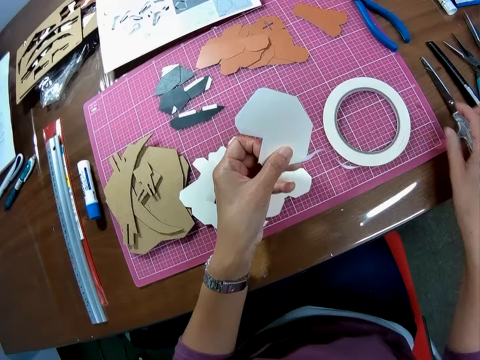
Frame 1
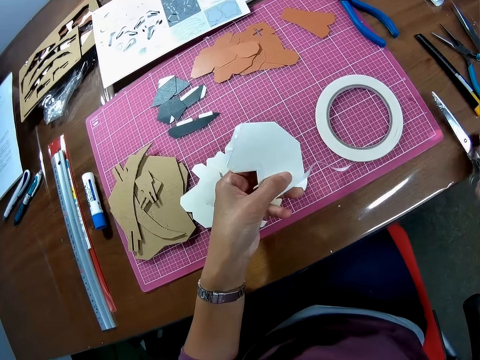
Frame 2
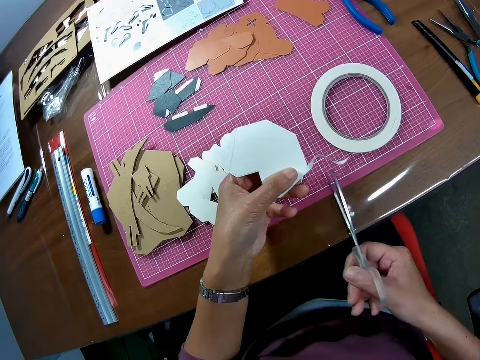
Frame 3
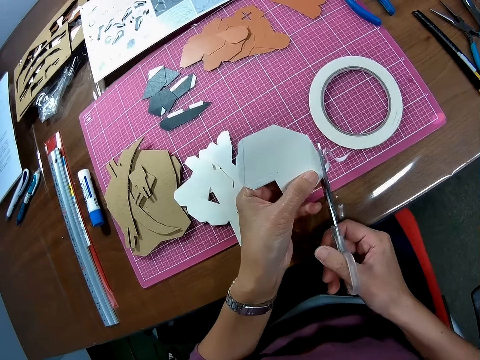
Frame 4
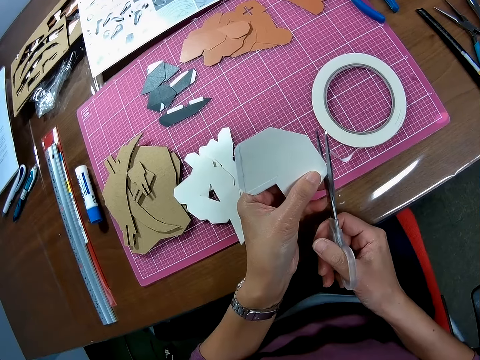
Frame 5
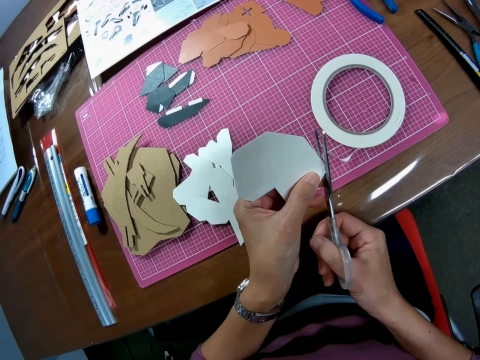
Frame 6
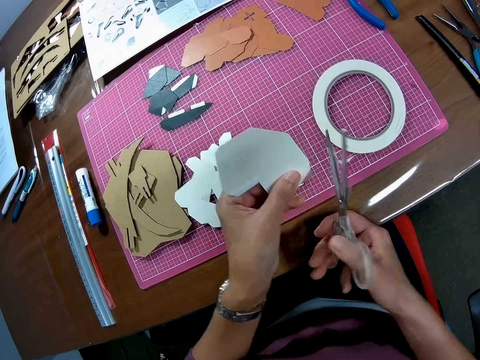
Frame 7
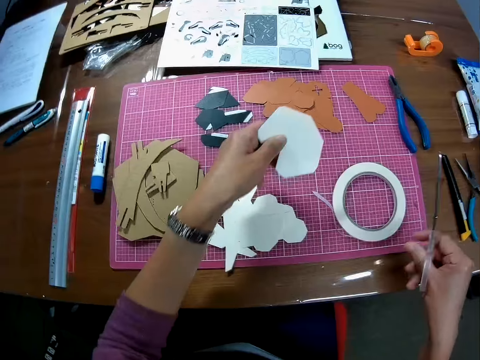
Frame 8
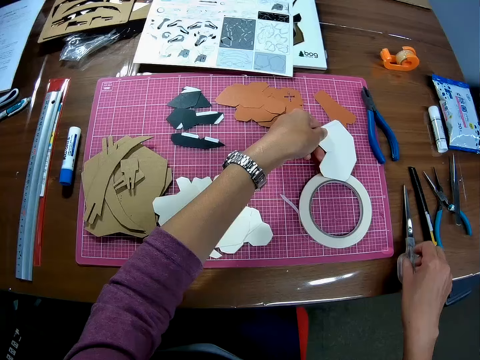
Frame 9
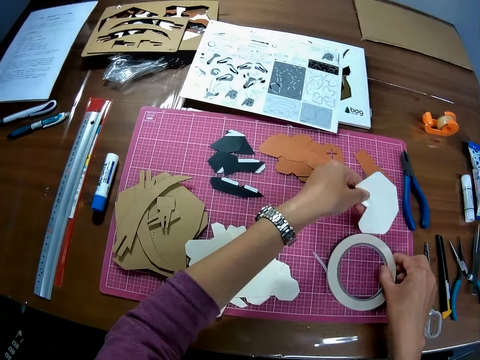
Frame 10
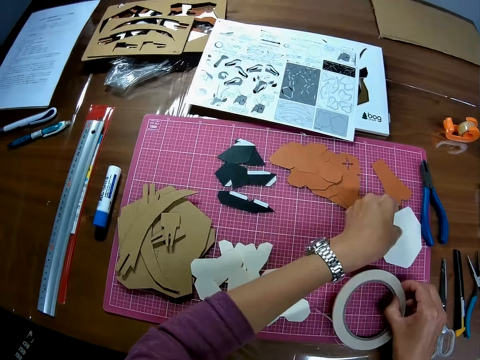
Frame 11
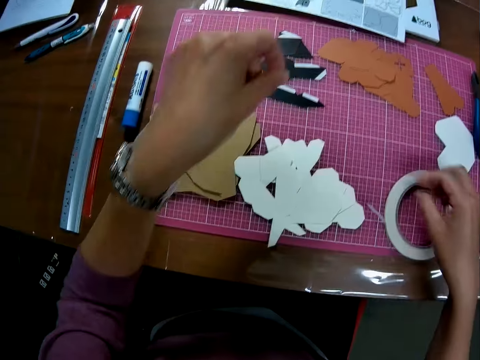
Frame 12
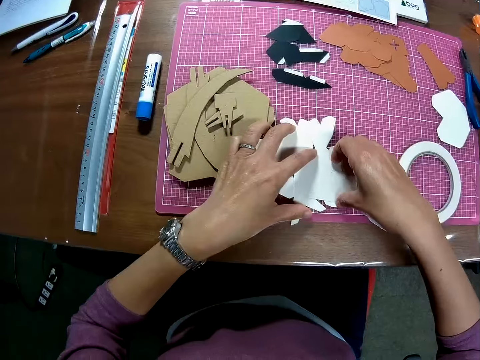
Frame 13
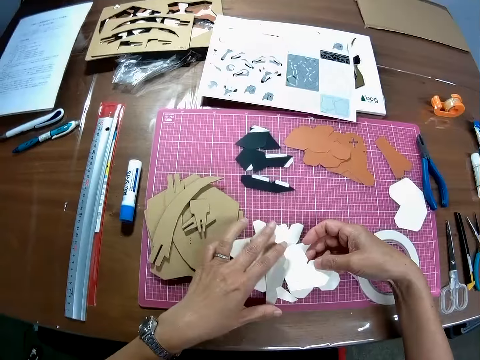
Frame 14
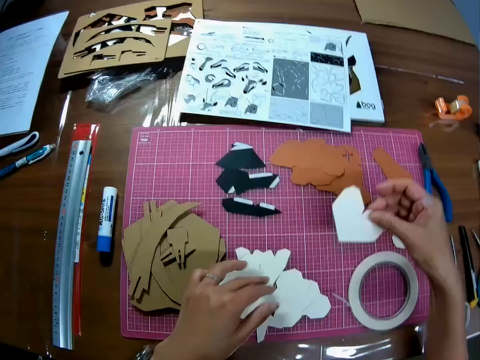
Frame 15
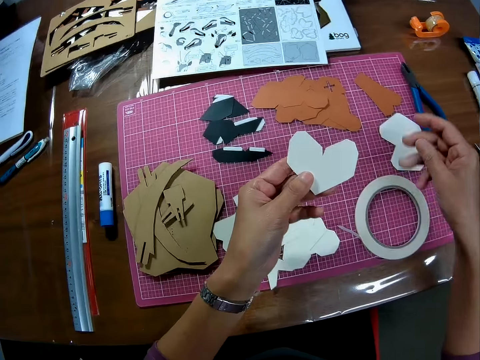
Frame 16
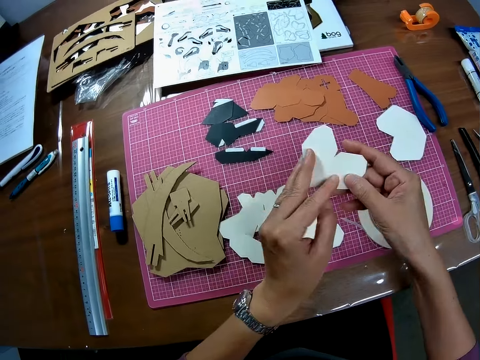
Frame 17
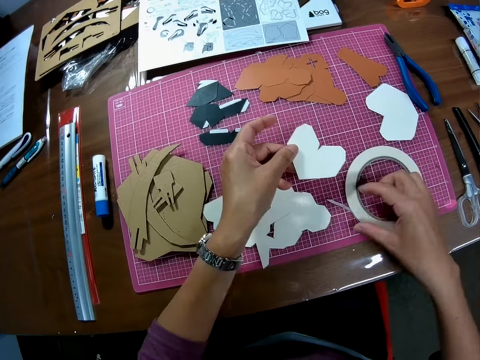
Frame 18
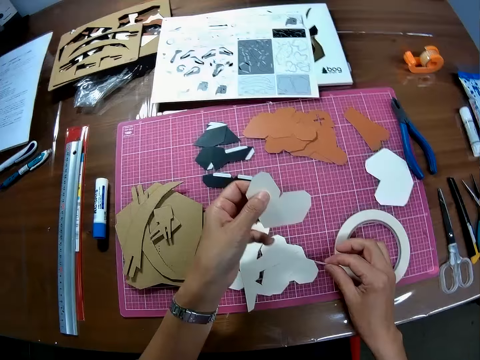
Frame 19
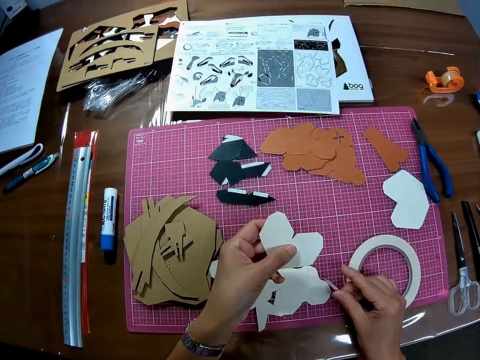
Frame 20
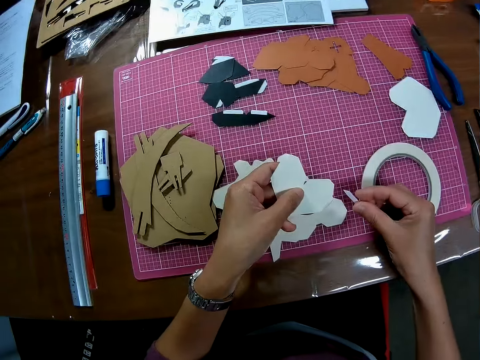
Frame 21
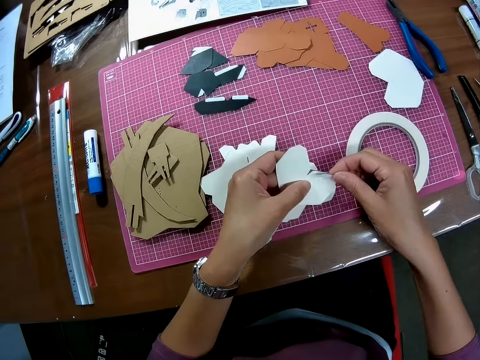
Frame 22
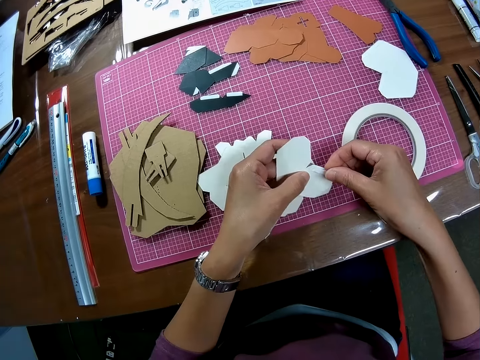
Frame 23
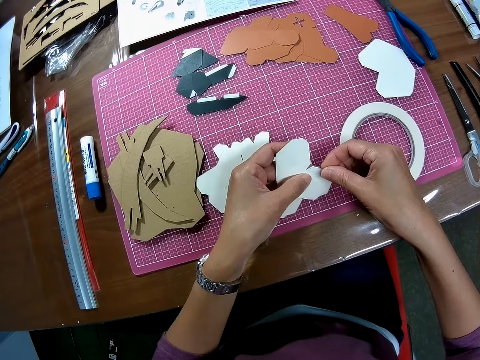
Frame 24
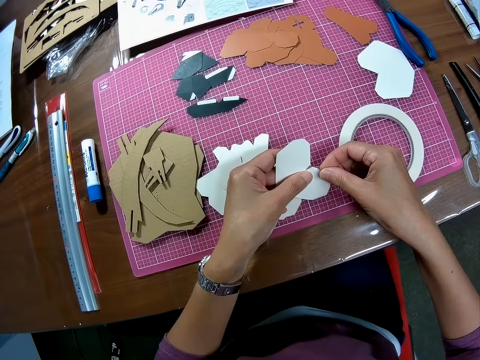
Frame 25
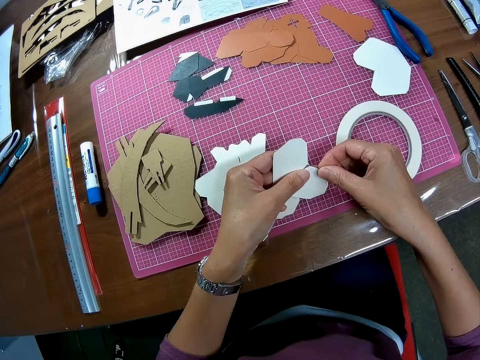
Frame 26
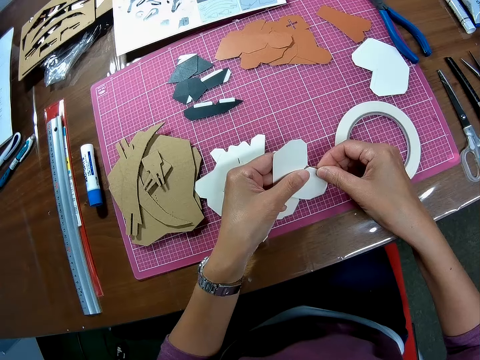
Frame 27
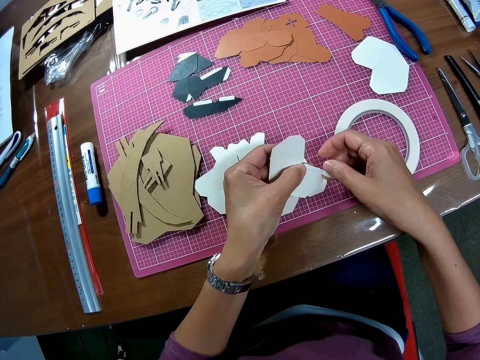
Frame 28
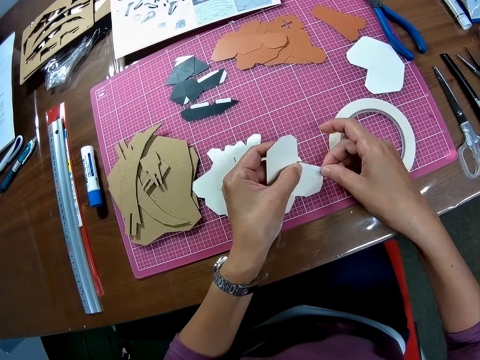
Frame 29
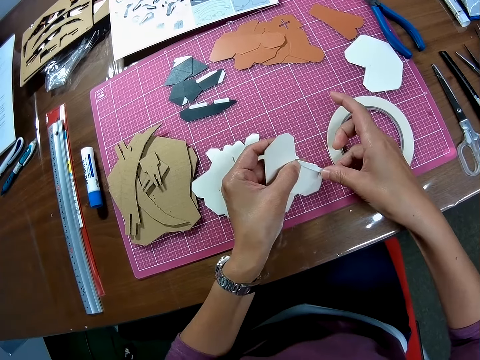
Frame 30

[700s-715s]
The camera wearer removes his right hand from the tape. He picks the scissors from the table with his right hand. He cuts the tape along the paper with the scissors. He places the scissors on the table. He shifts the position of the tape on the cutting mat with his right hand. He places the piece of paper or wooden mechanical model piece in his left hand on the table. He picks another piece of paper on the mat using his right hand. He touches the wooden mechanical model pieces. He shifts the paper to his left hand and turns the paper piece. He picks the tape on the table with his right hand. He wraps the tape on the paper in his left hand.

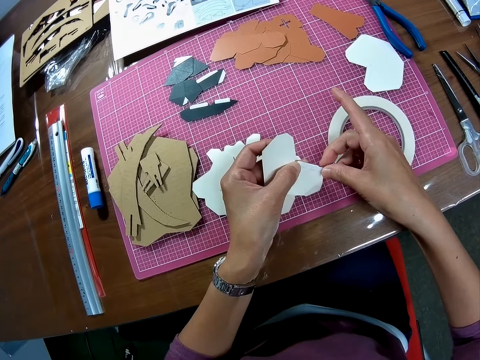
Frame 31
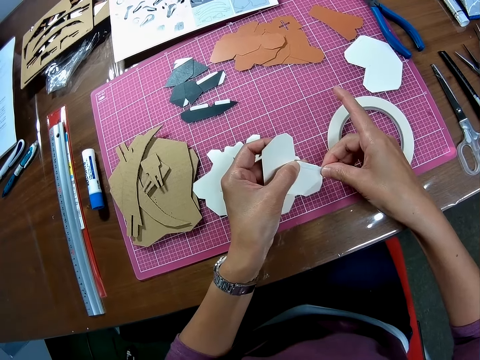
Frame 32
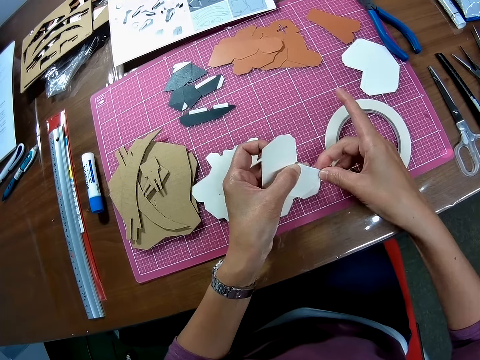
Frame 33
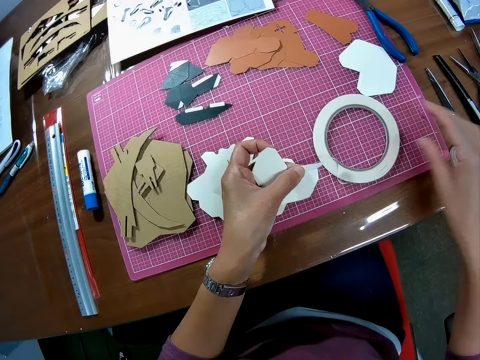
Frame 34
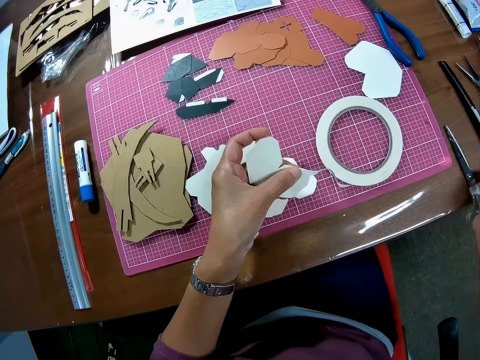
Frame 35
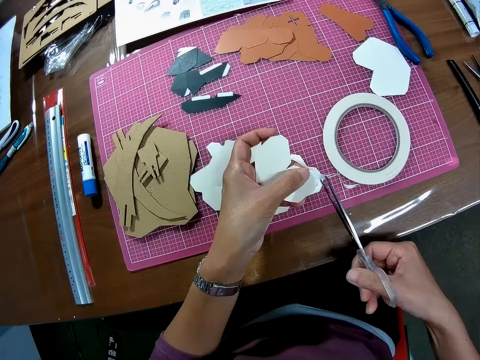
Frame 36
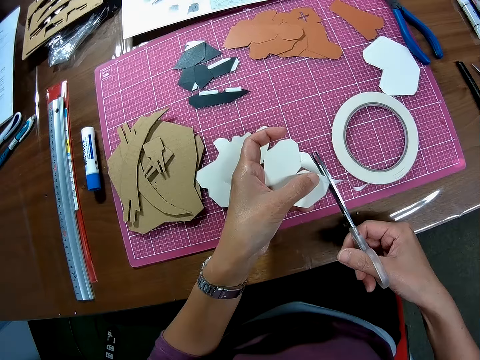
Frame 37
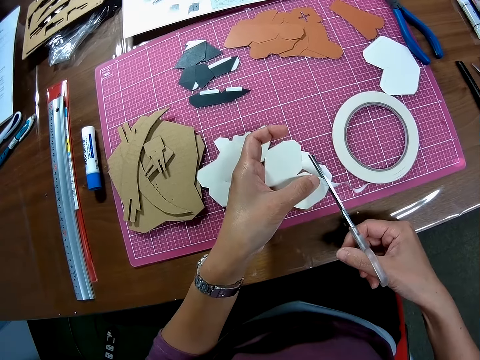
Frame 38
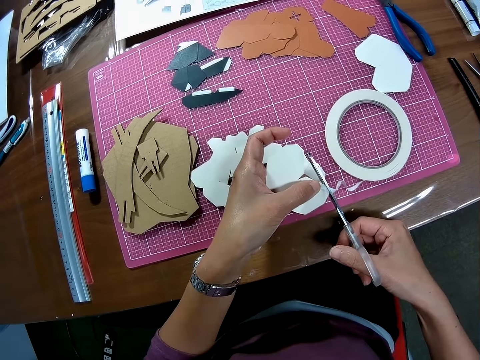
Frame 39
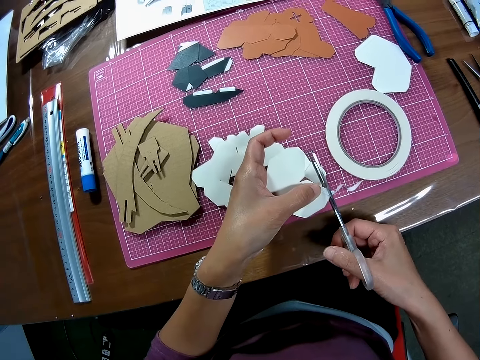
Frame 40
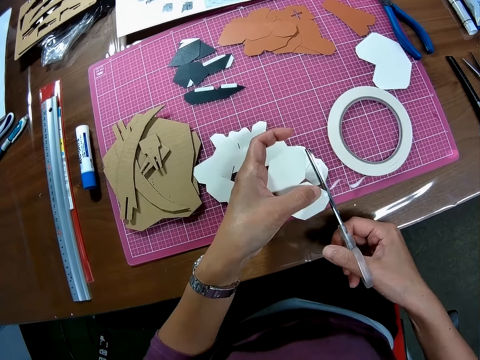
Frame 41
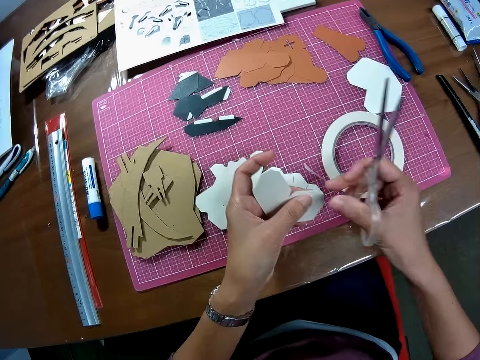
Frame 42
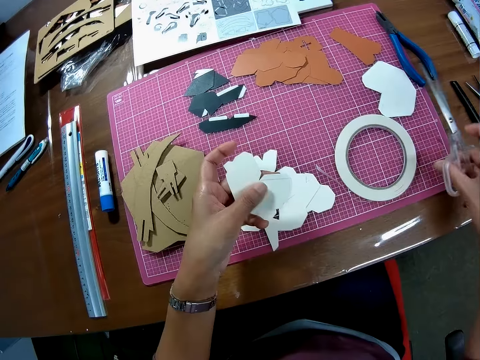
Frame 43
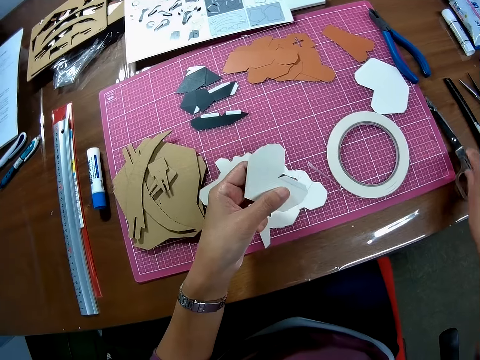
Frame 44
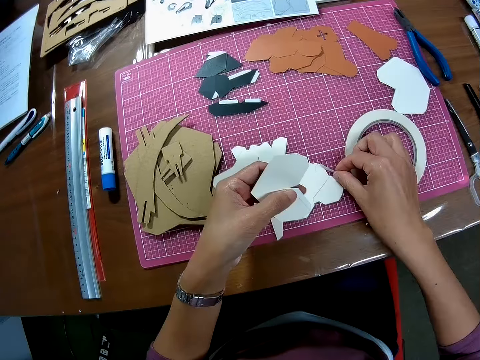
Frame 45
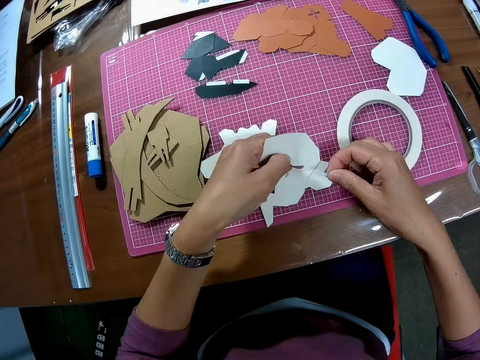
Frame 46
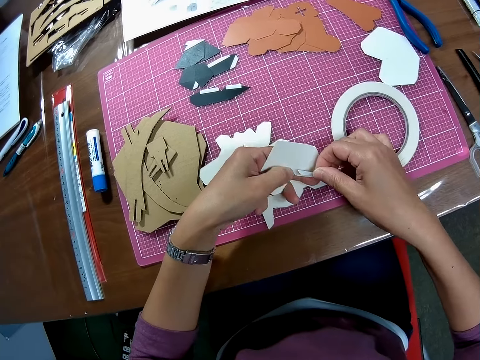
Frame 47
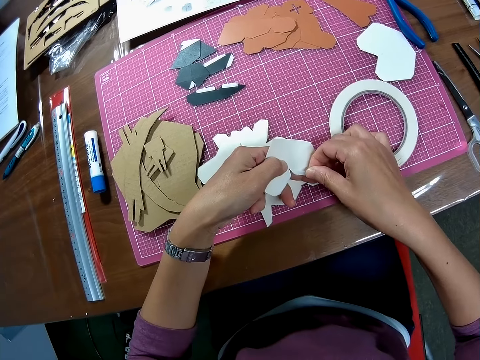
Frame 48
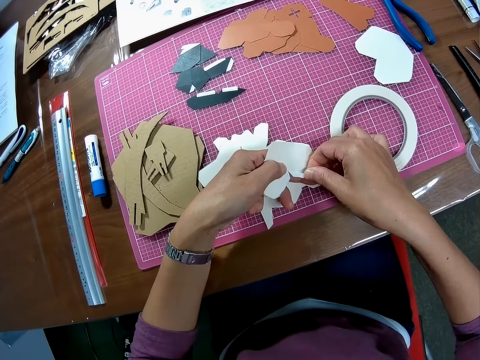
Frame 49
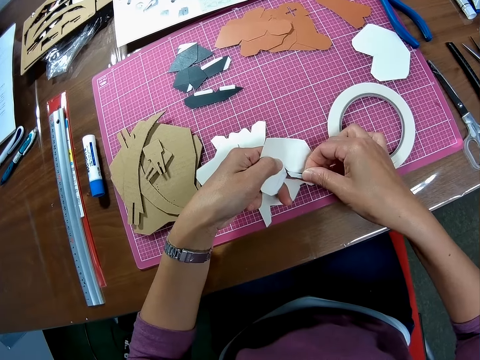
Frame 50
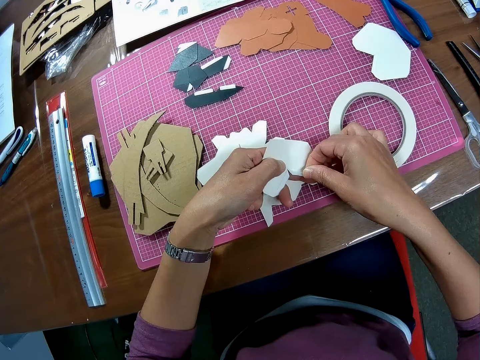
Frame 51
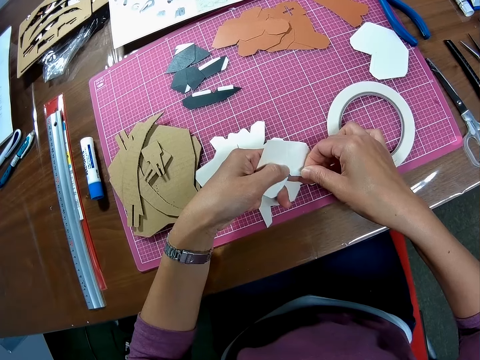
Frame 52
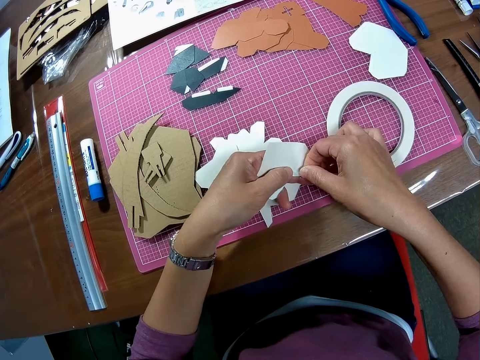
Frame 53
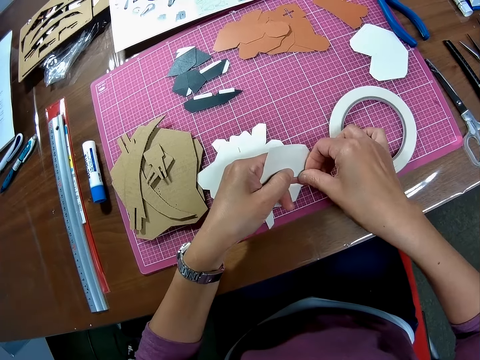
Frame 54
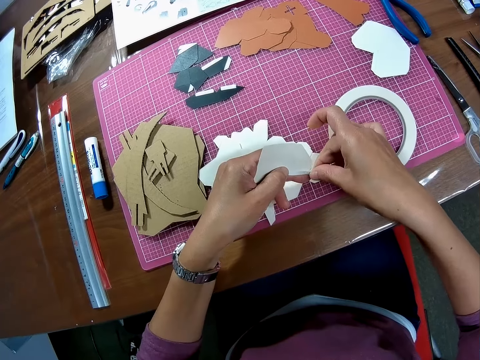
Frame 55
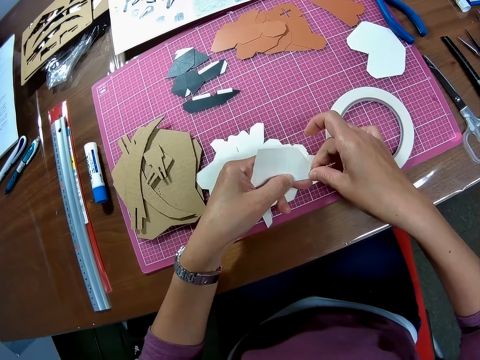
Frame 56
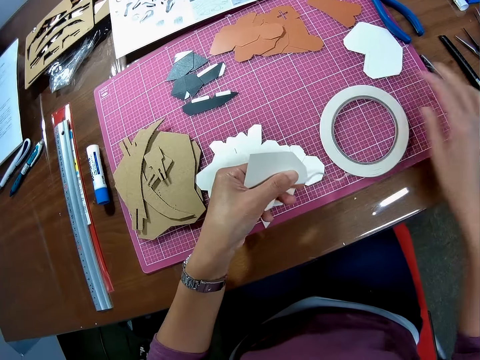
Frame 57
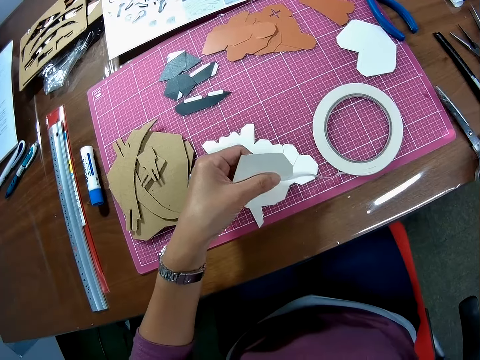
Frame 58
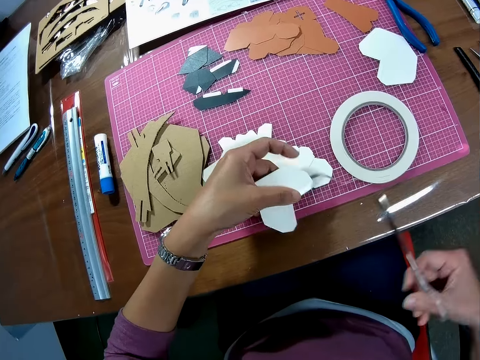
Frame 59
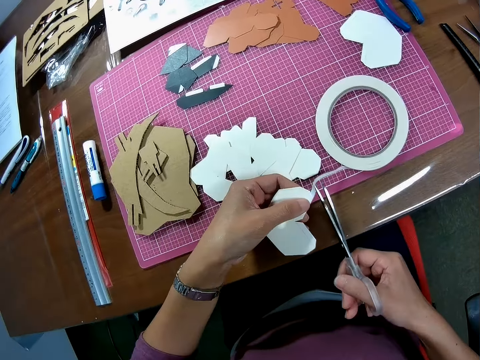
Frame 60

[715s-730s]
The camera wearer removes his right hand from the tape. He picks the scissors from the table with his right hand. He cuts the tape along the paper with the scissors. He places the scissors back on the table. He picks the tape on the table with his right hand. He wraps the tape on the edge of the paper in his left hand. He removes his right hand from the tape. He picks the scissors from the table with his right hand.
